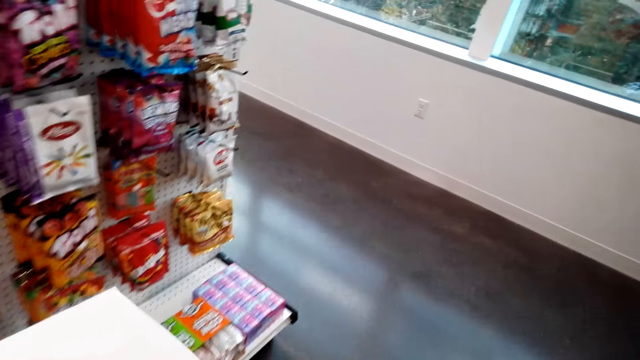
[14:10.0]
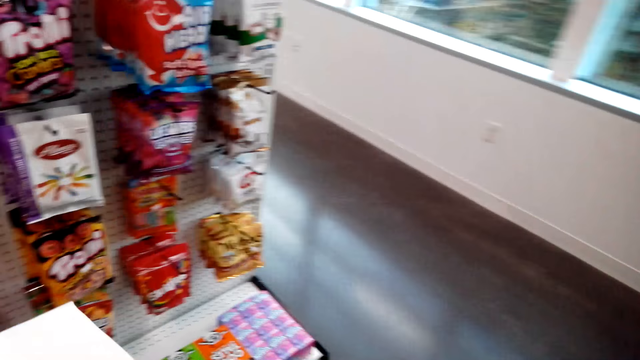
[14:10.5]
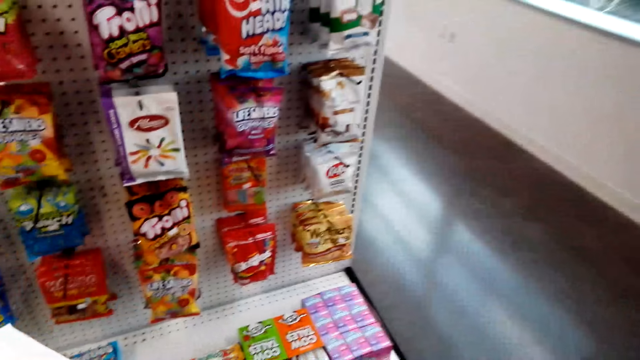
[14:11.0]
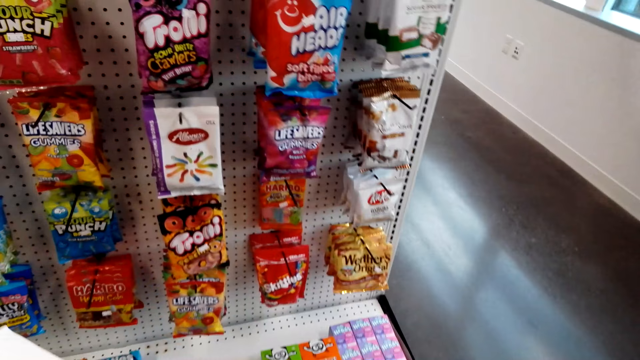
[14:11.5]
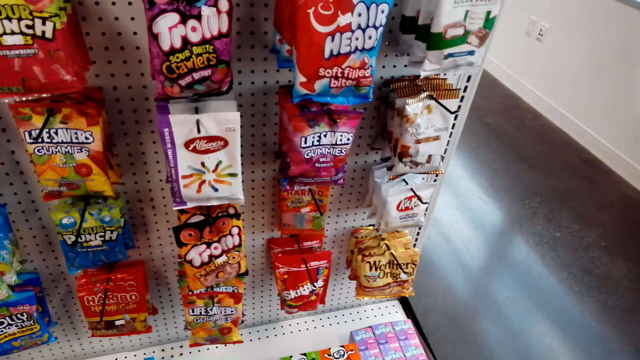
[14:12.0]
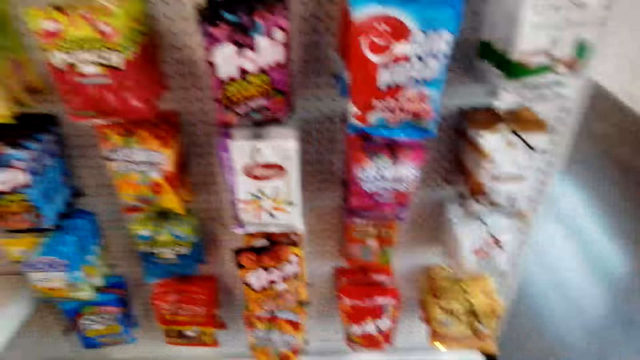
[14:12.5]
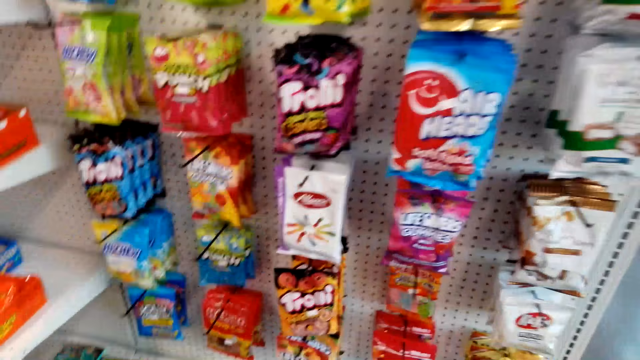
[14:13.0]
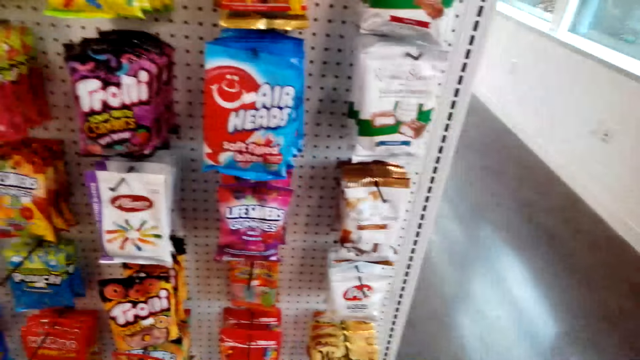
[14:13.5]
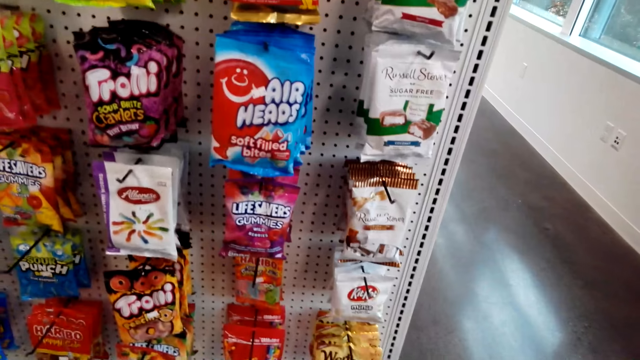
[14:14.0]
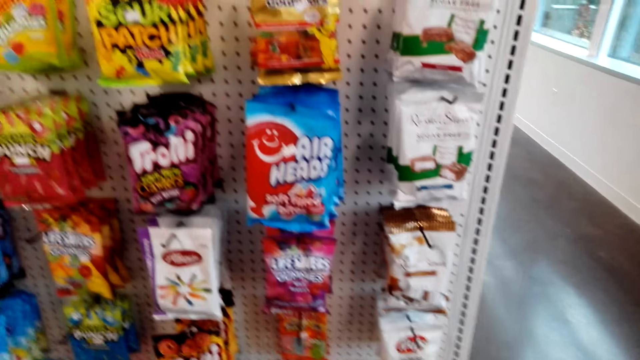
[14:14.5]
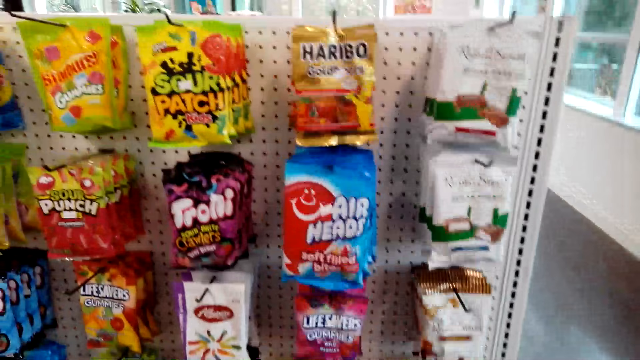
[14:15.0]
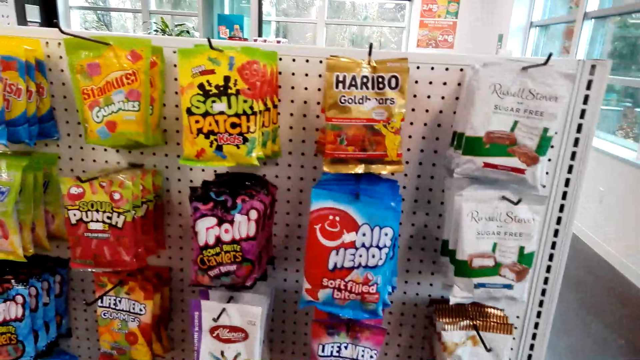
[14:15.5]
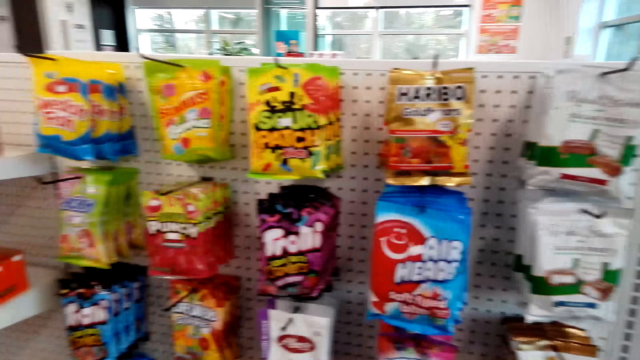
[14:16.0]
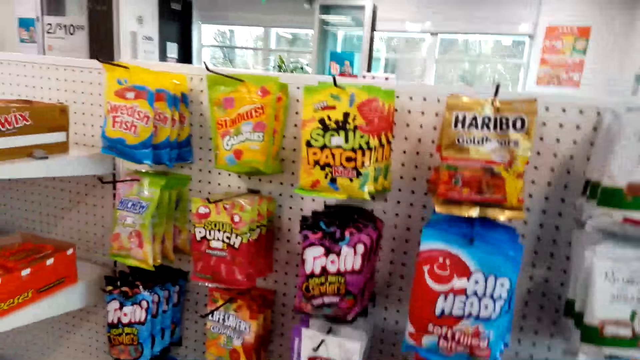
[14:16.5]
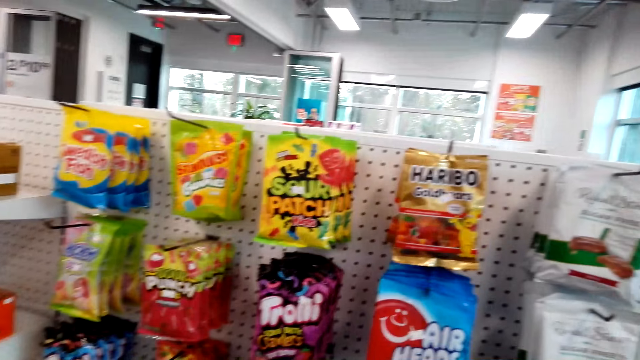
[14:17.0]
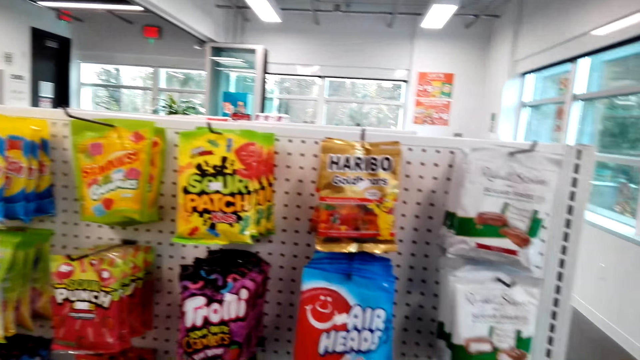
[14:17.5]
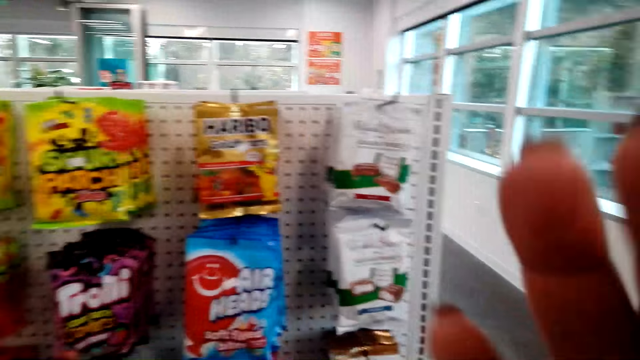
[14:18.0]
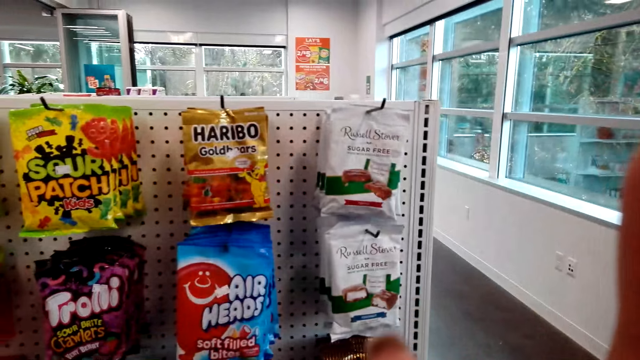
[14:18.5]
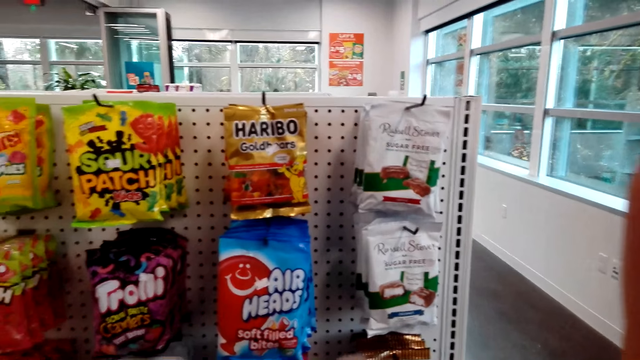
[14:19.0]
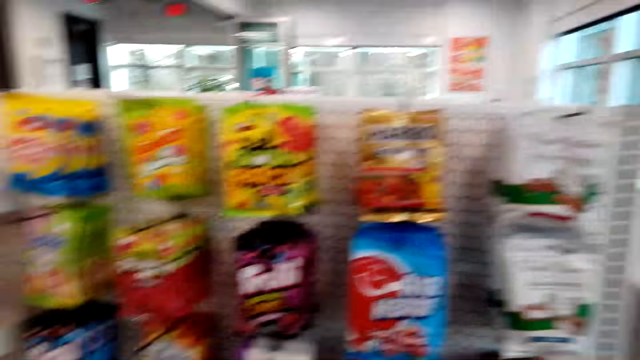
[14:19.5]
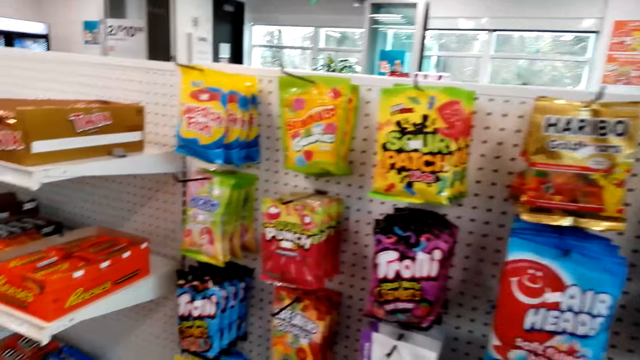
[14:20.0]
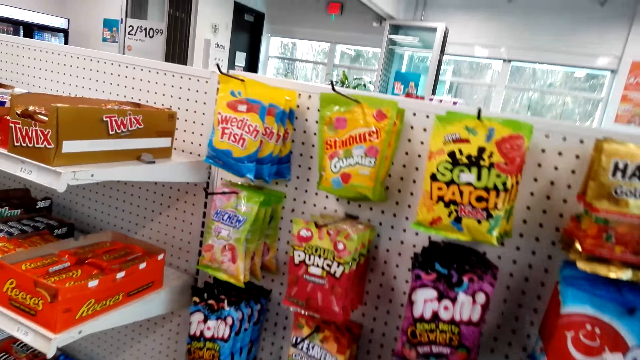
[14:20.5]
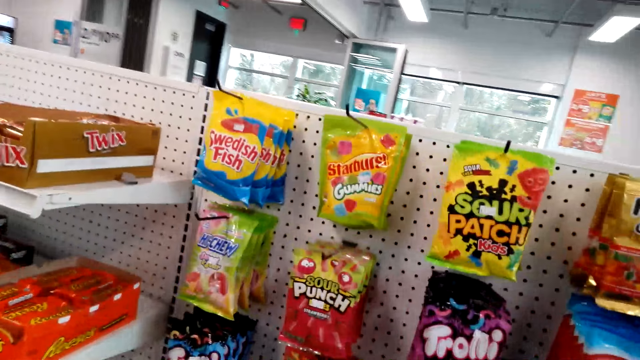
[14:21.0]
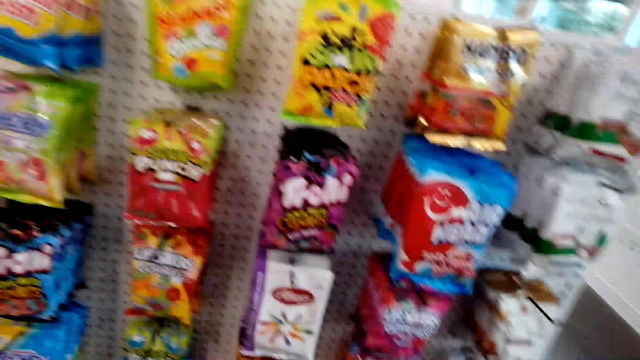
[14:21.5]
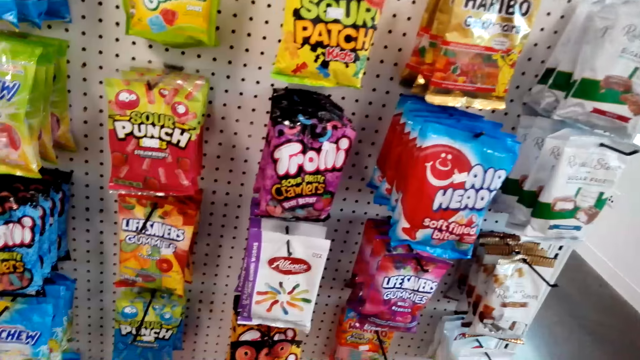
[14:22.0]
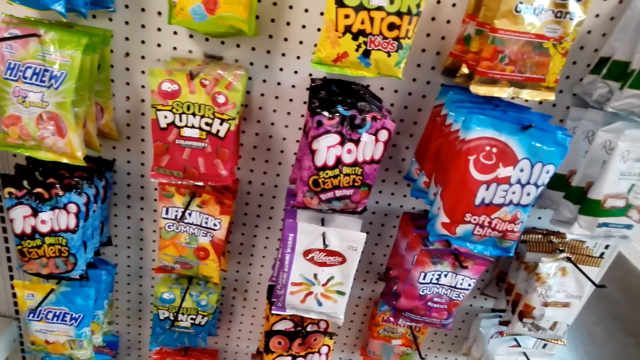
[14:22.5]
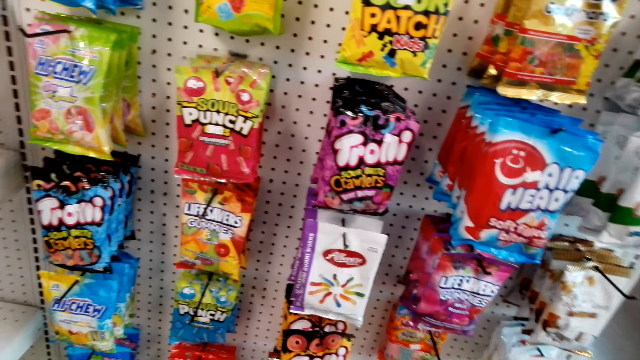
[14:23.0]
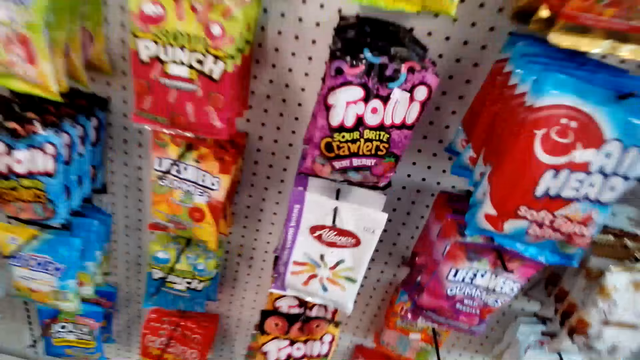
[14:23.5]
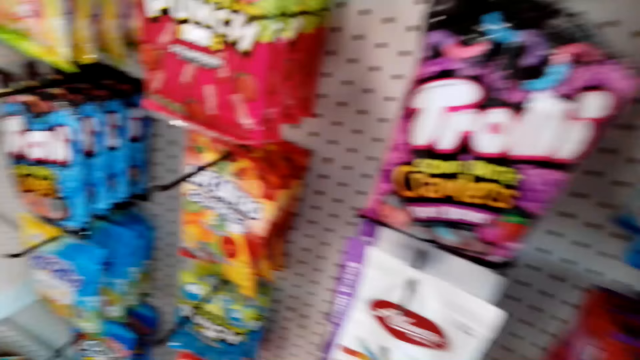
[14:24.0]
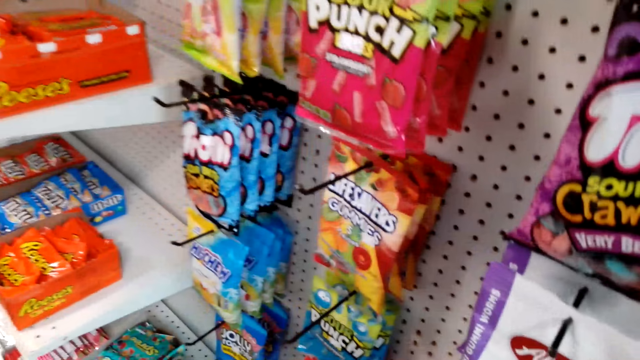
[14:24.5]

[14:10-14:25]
The camera wearer stares at something. She touches her face. She adjusts the camera. She stares at something.

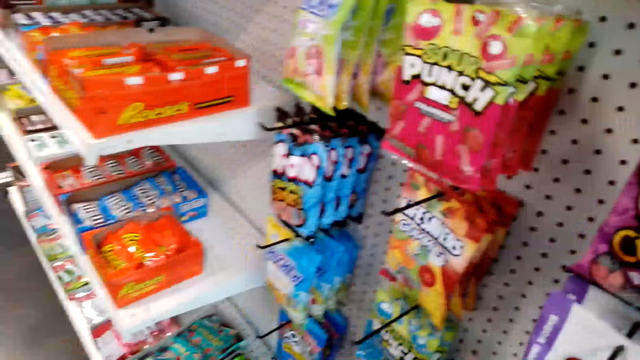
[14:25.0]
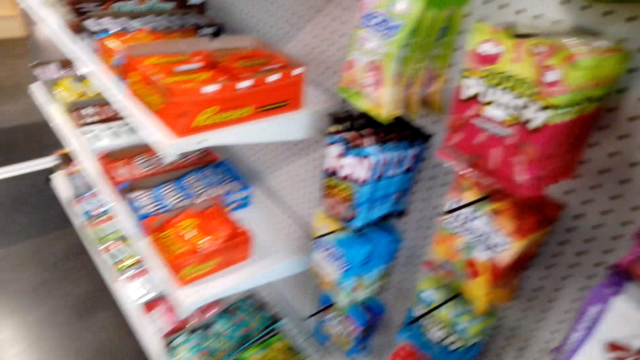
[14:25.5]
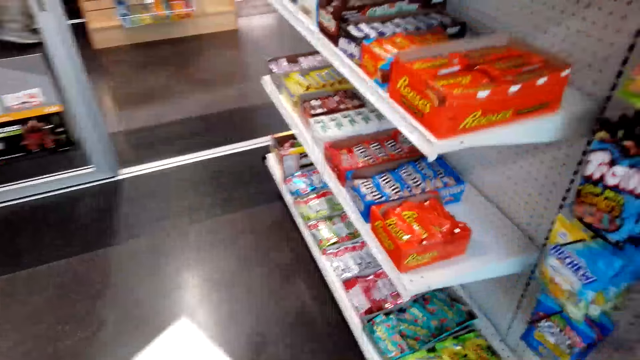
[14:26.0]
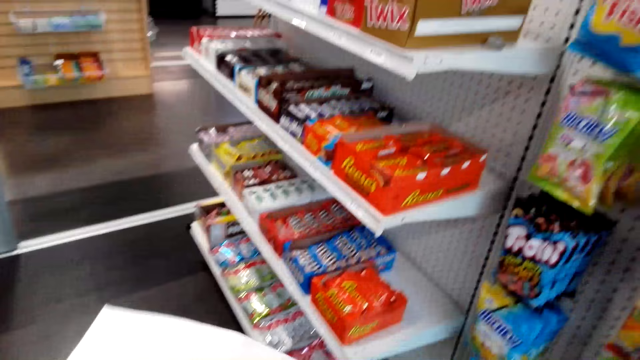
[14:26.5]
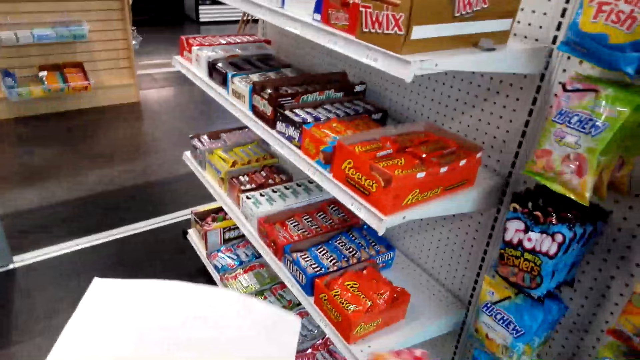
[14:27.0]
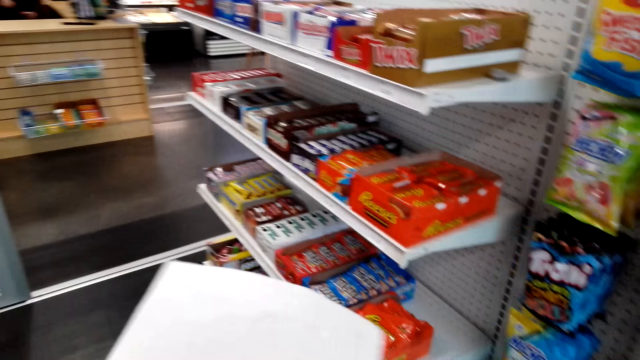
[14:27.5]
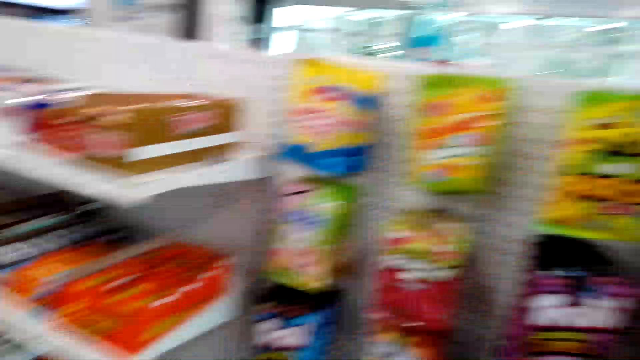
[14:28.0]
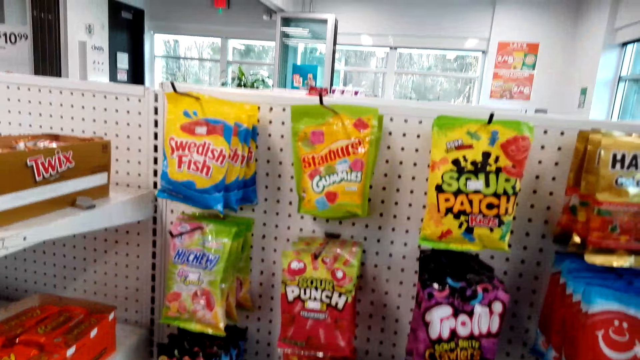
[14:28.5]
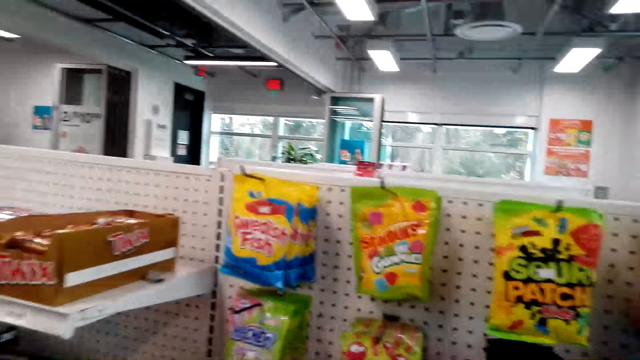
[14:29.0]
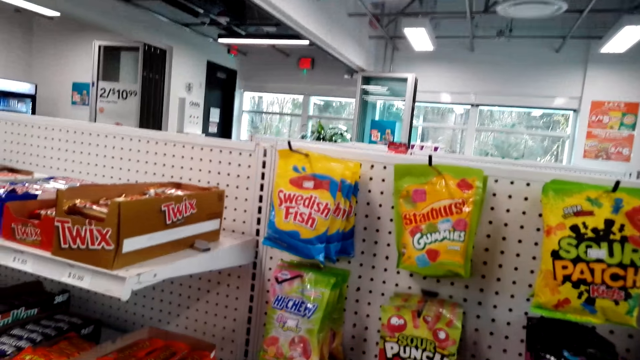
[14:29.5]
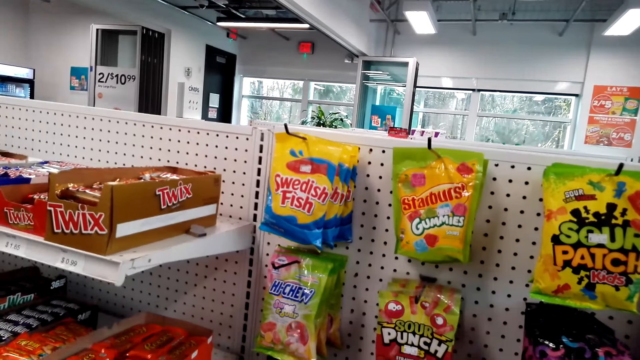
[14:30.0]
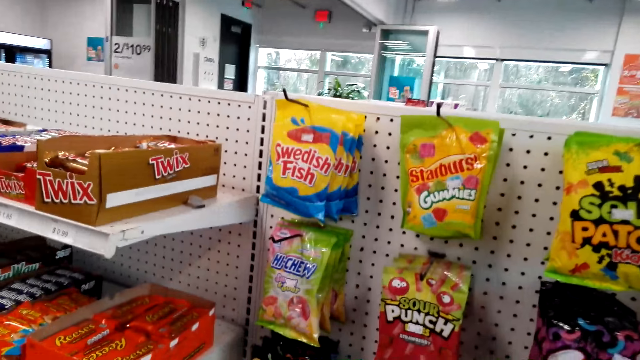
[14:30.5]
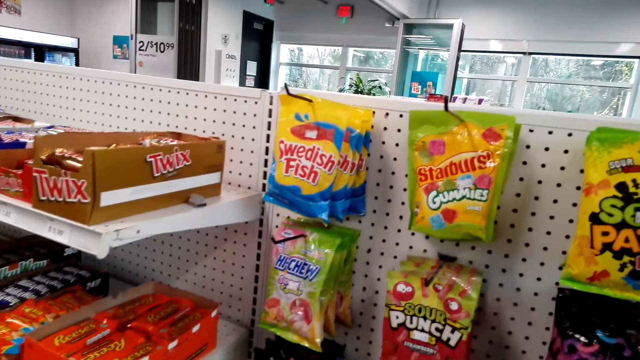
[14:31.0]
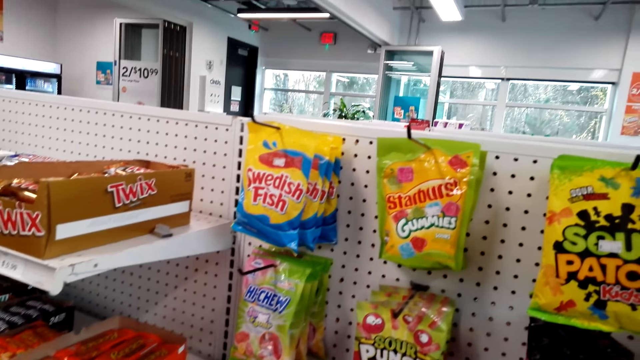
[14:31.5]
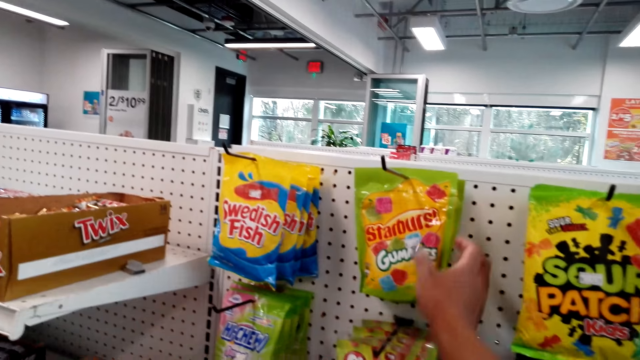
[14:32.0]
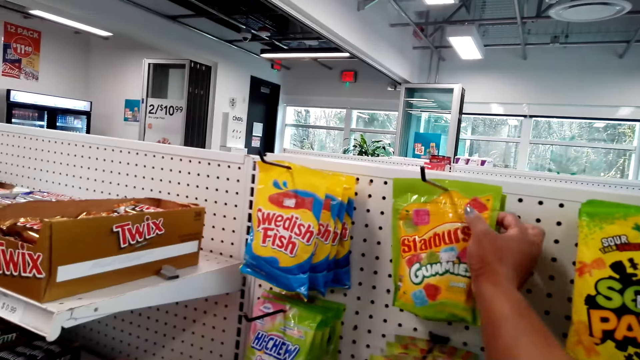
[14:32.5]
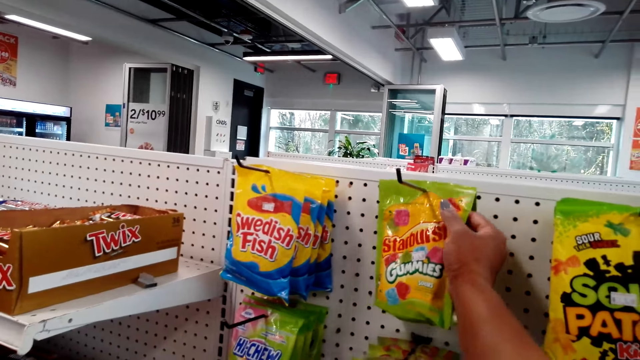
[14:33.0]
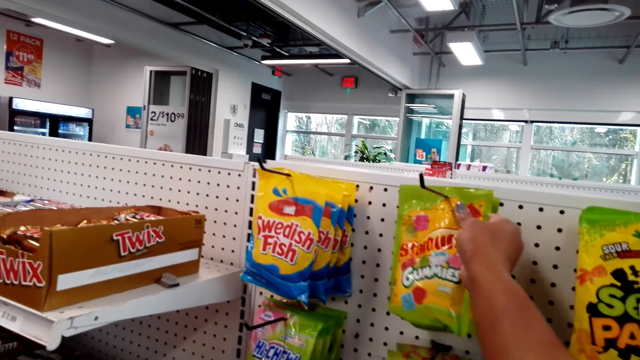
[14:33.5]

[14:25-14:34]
The camera wearer walks around. They hold a list. They stare at the shelf. They pick up a pack of Starburst gummies.
